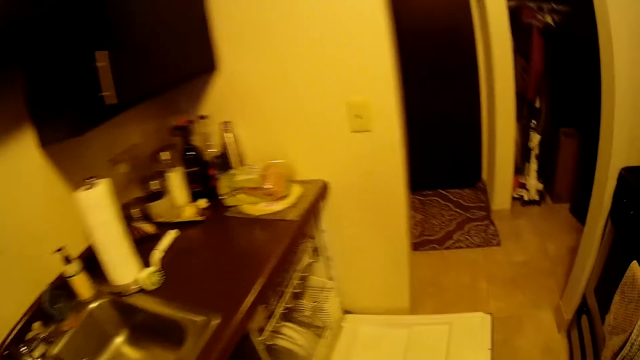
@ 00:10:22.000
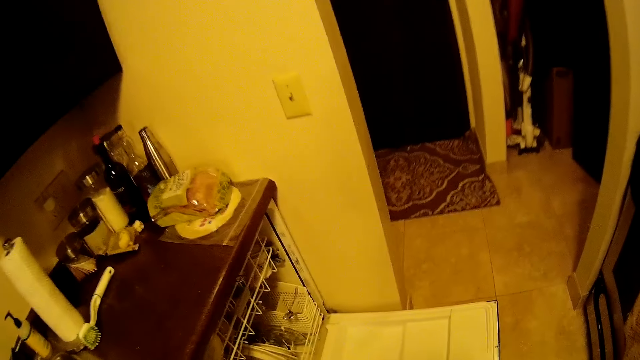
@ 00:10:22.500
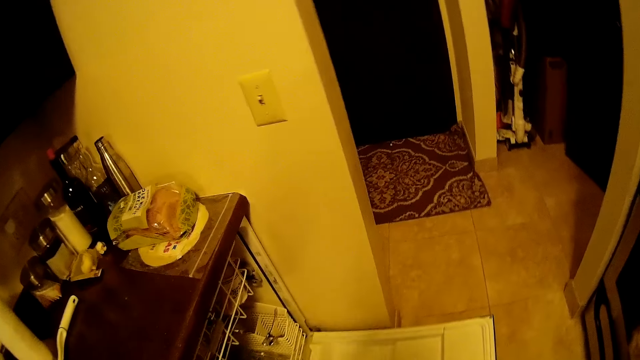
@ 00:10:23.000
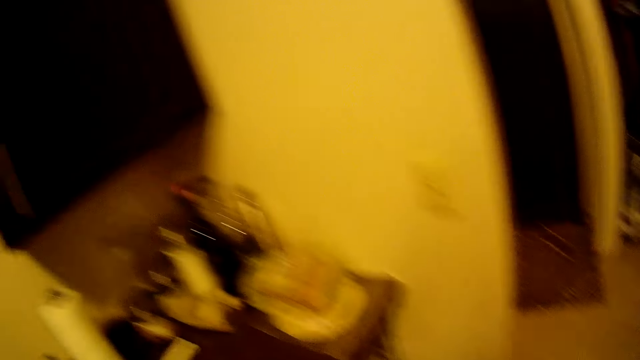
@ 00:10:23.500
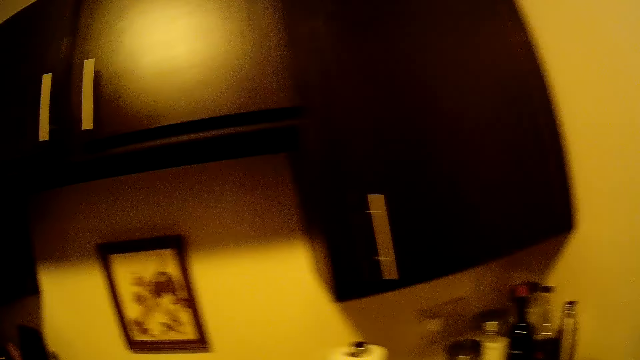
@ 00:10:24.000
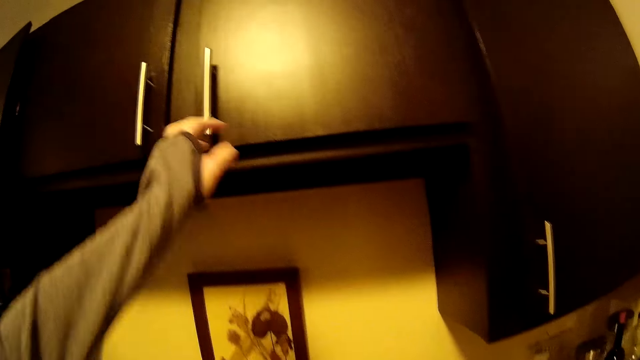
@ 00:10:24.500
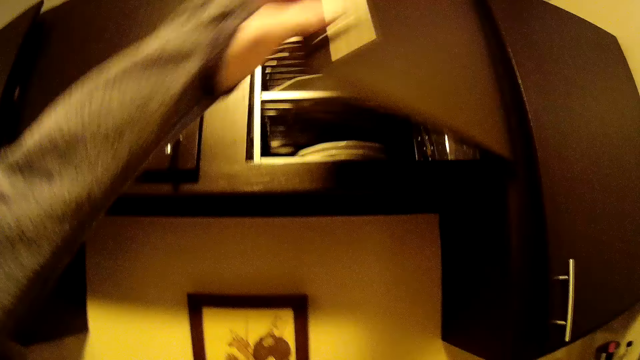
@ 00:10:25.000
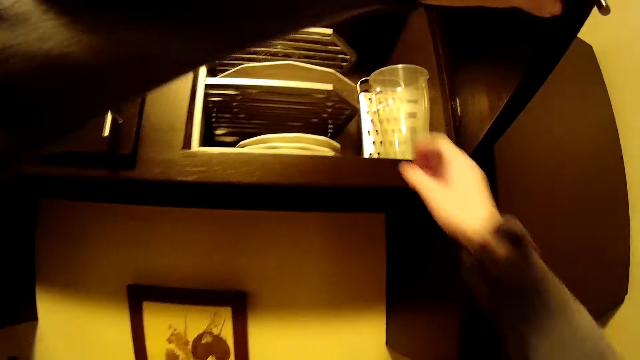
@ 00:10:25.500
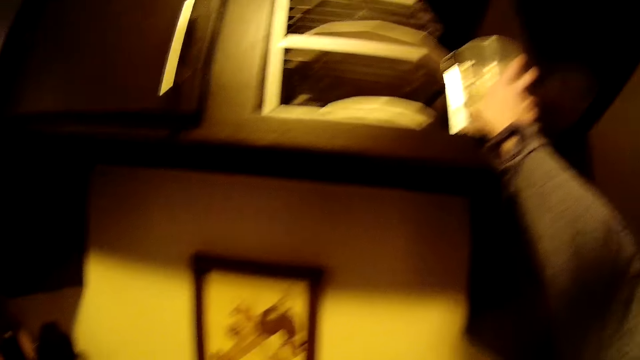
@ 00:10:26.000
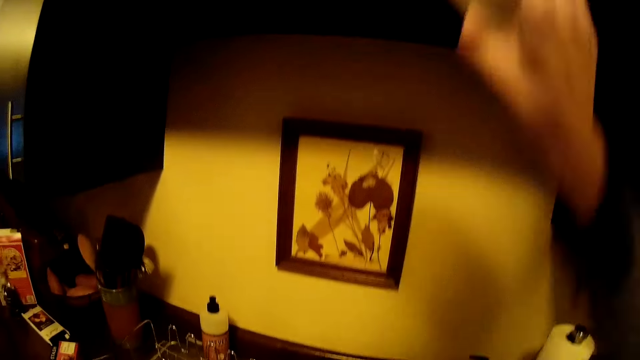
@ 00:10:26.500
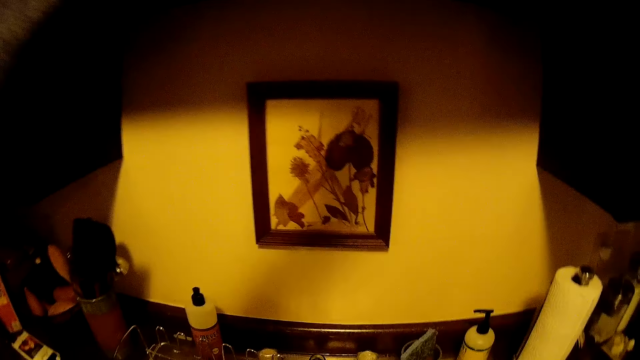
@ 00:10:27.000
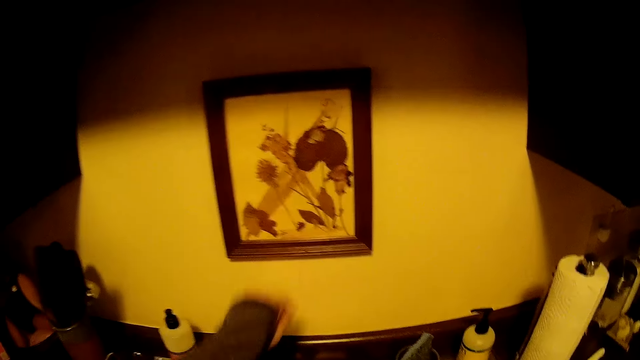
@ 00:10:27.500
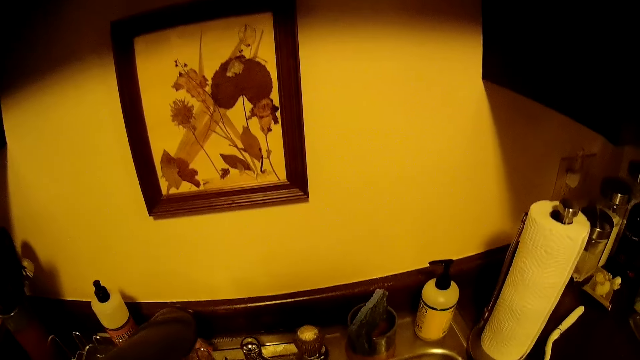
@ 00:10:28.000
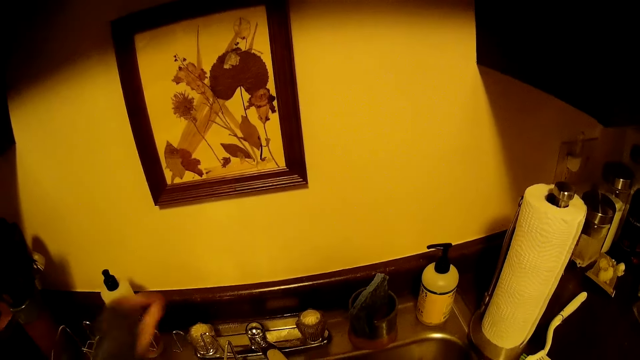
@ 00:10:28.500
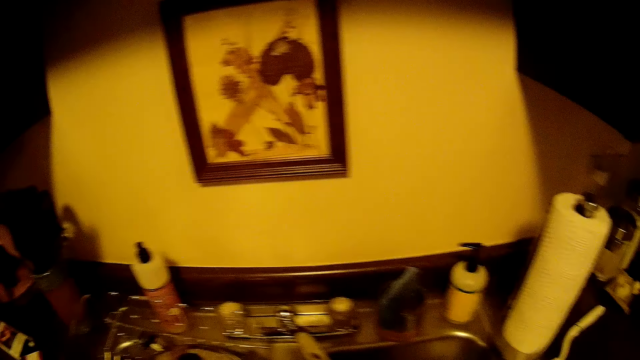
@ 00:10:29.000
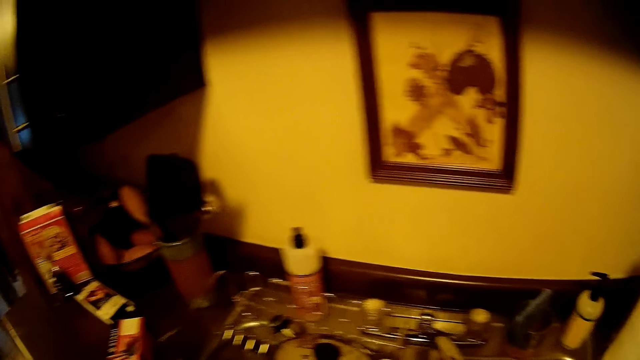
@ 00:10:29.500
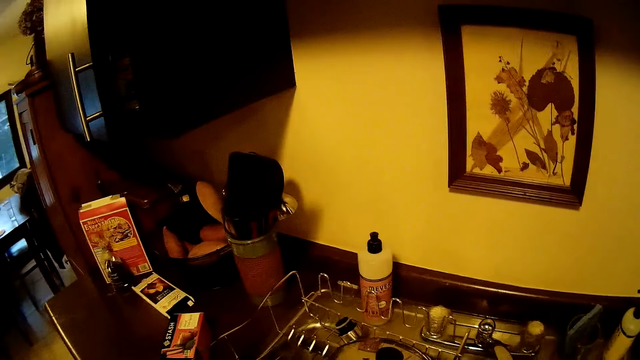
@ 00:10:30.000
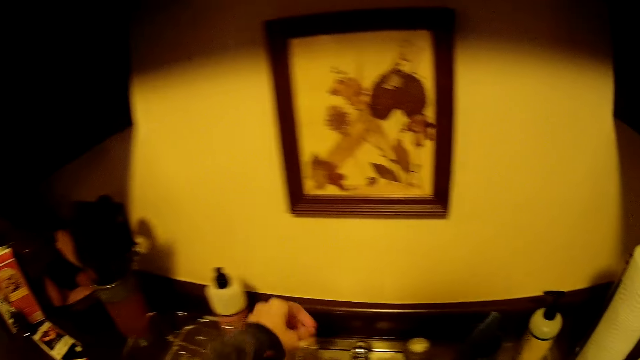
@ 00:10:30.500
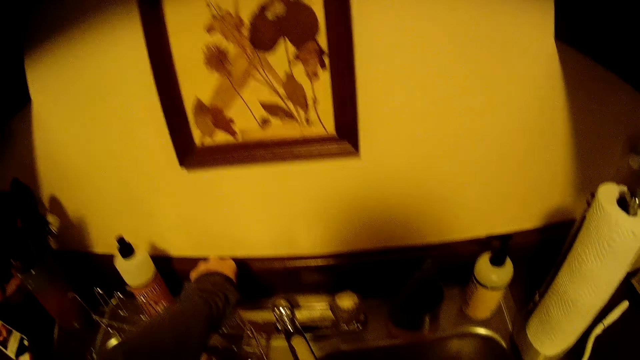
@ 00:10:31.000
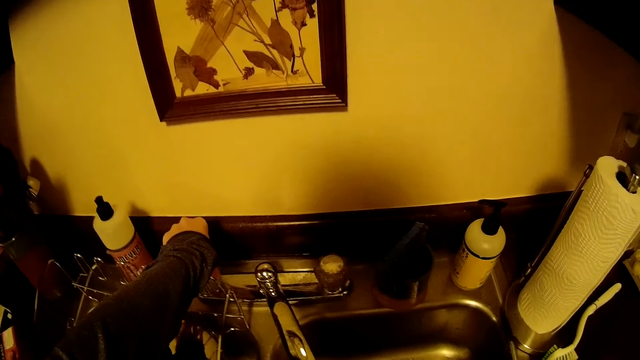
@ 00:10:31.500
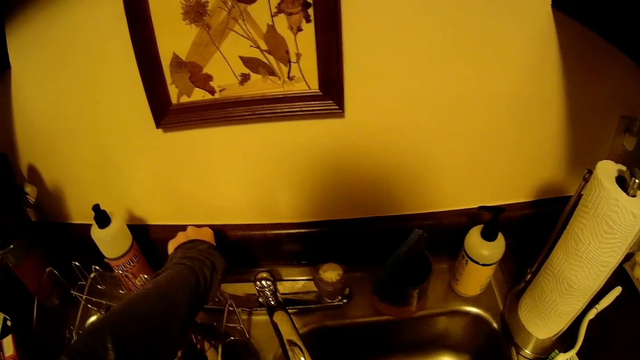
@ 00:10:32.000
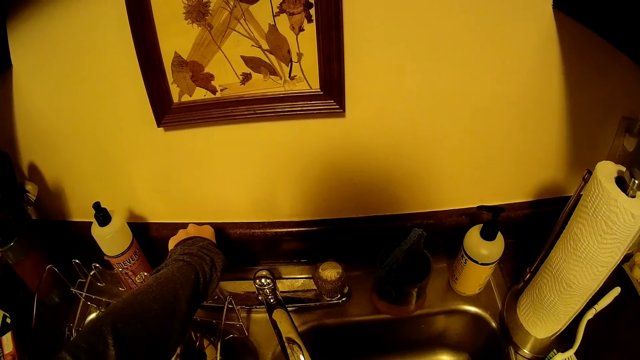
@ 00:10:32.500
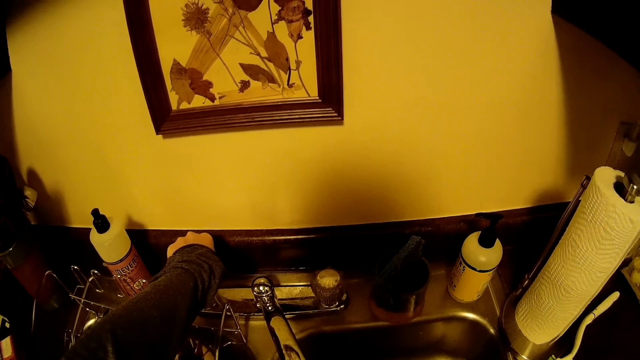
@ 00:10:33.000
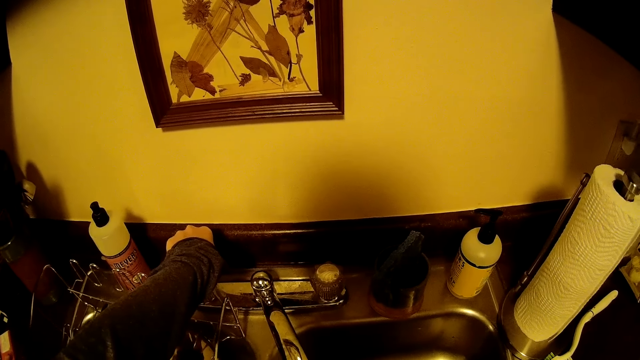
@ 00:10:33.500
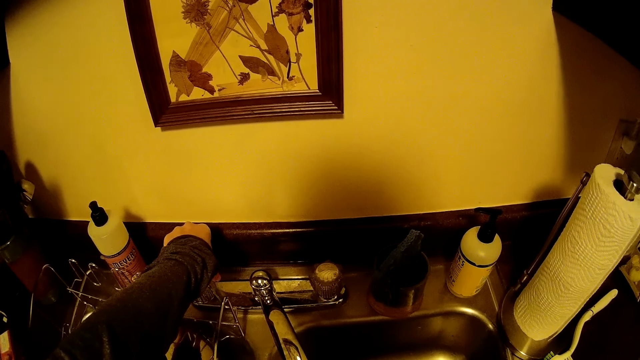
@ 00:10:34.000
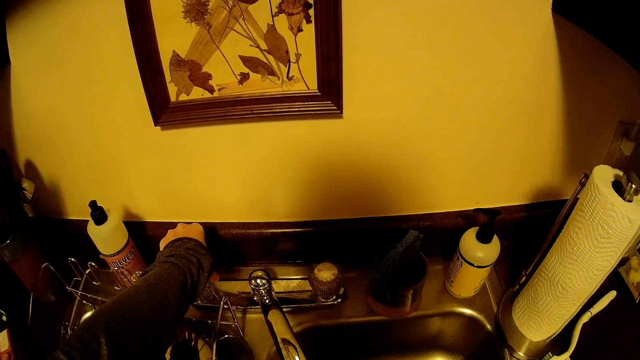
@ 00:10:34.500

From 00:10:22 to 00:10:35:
The camera wearer opens a kitchen cabinet with her left hand. She picks up a cup from the kitchen cabinet with her right hand. She turns on a tap with her left hand. She turns off the tap with her left hand.

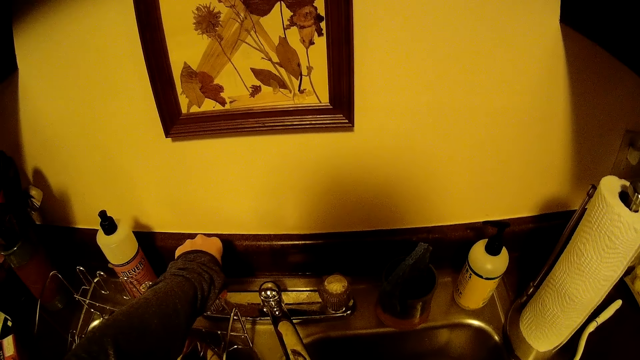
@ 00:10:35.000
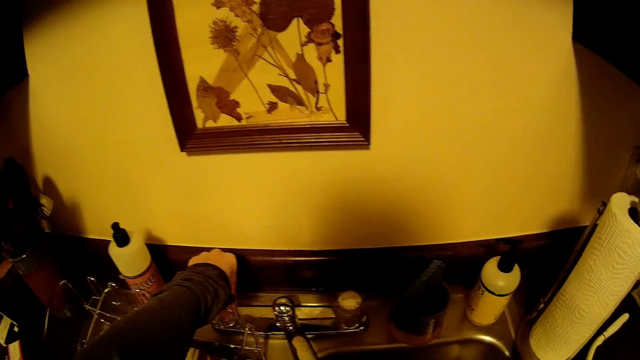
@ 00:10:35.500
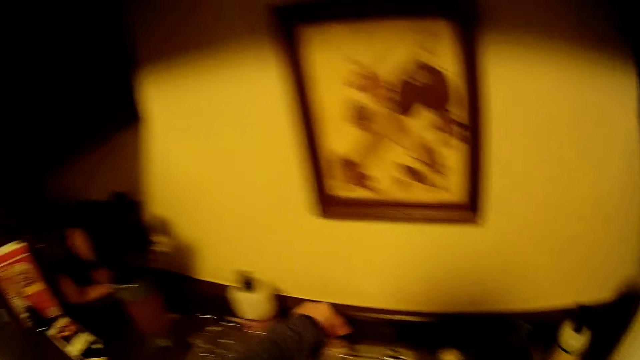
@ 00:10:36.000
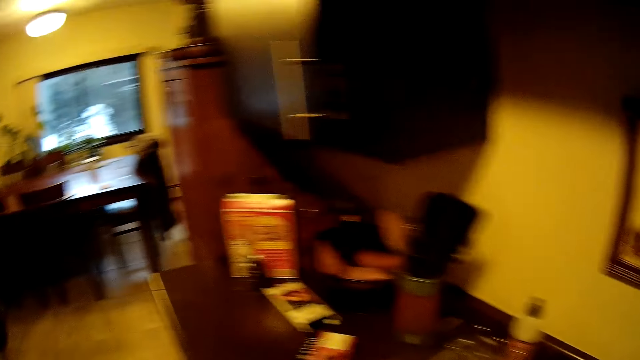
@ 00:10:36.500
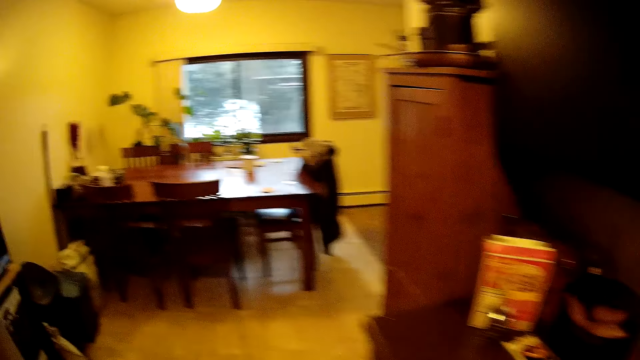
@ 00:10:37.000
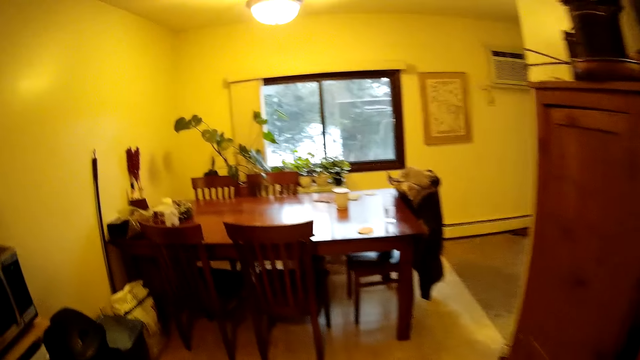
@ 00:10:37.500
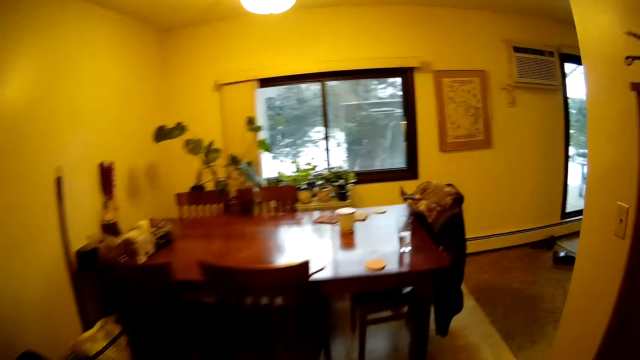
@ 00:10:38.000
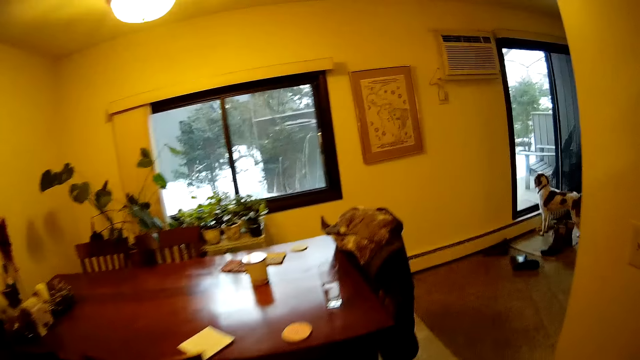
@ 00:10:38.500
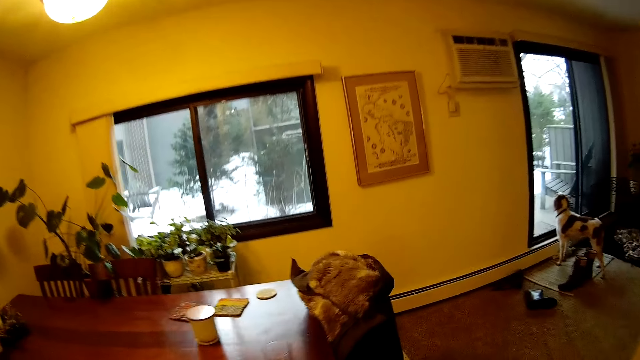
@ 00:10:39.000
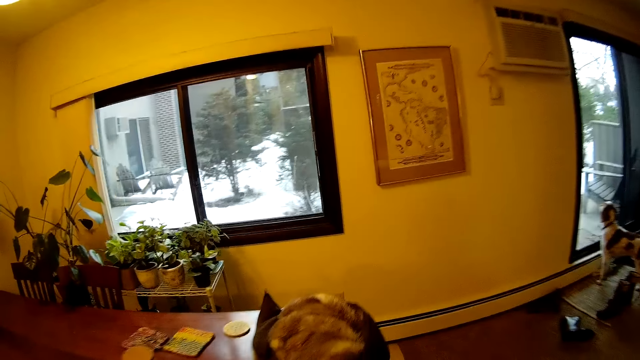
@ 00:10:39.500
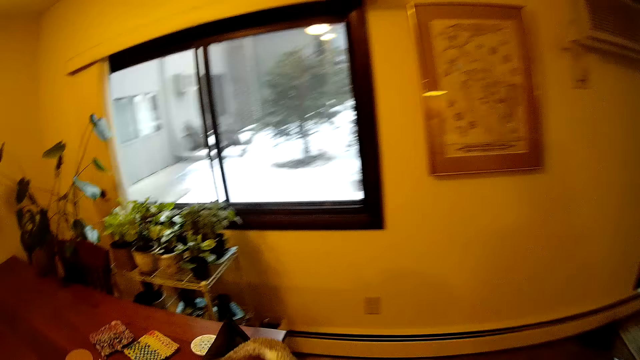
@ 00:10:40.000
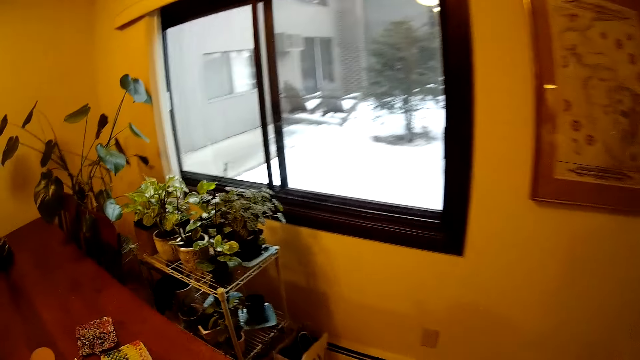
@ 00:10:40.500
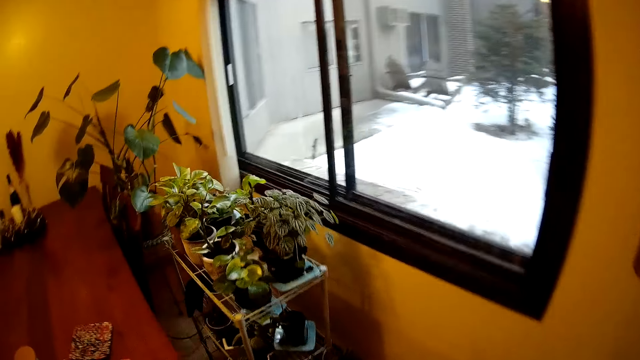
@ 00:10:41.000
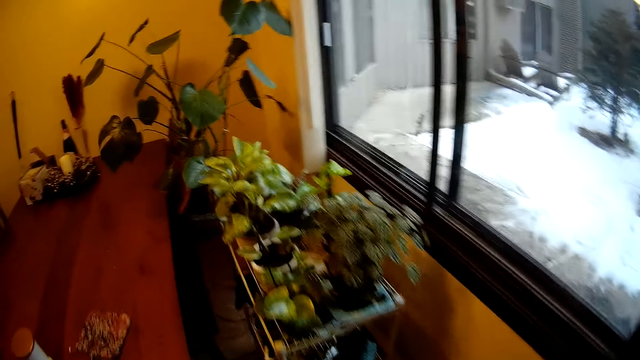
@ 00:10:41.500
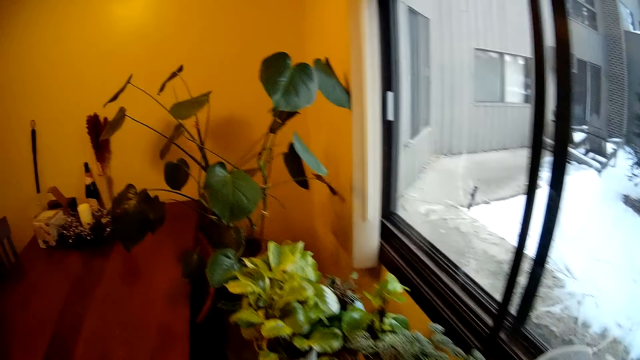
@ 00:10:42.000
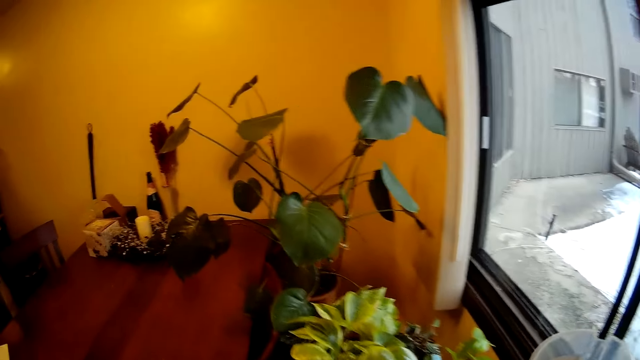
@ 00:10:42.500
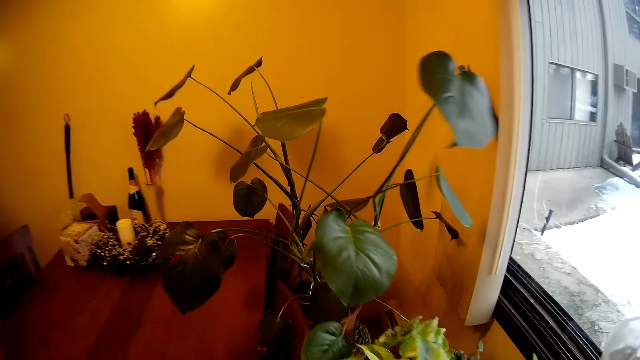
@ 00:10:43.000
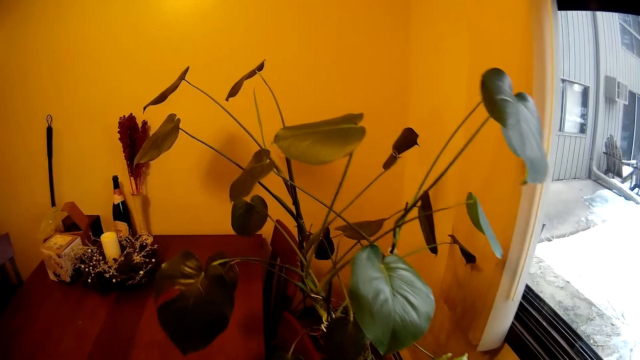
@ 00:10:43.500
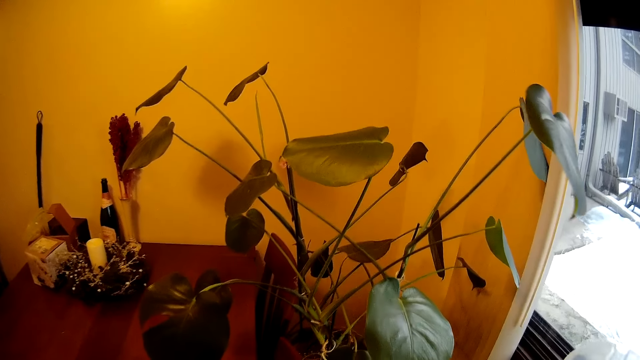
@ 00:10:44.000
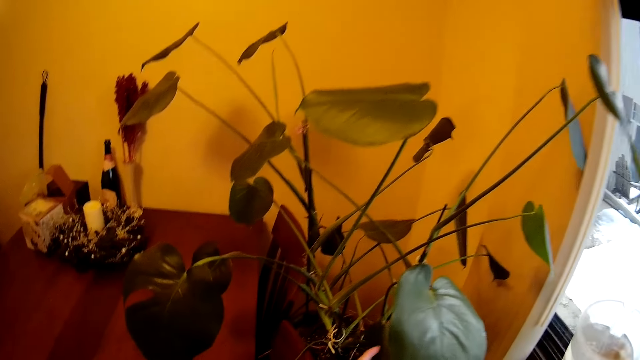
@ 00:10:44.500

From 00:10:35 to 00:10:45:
The camera wearer walks around the room.
